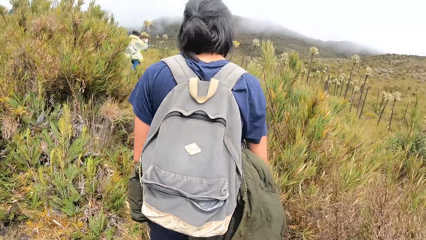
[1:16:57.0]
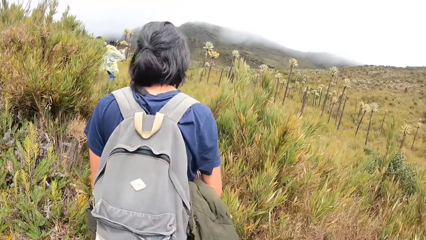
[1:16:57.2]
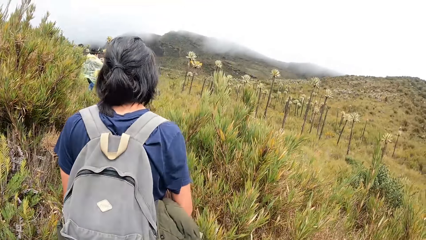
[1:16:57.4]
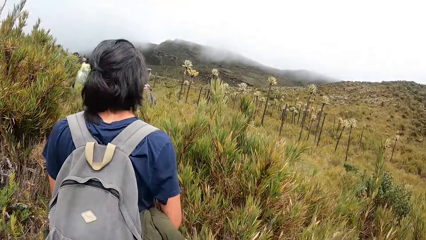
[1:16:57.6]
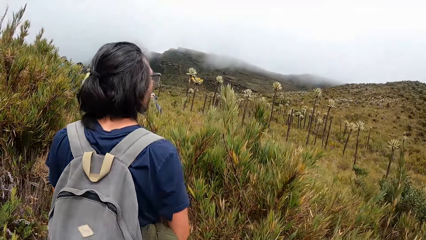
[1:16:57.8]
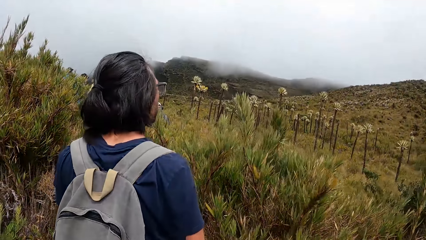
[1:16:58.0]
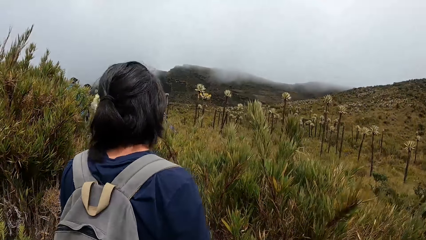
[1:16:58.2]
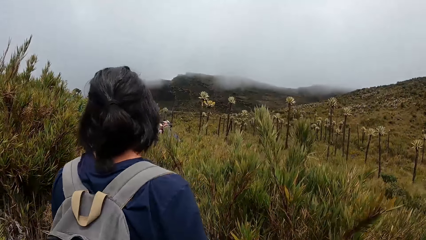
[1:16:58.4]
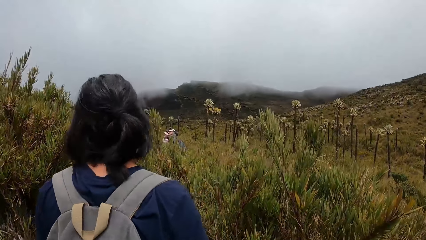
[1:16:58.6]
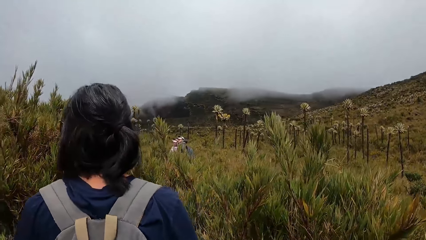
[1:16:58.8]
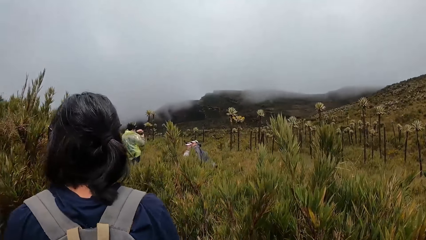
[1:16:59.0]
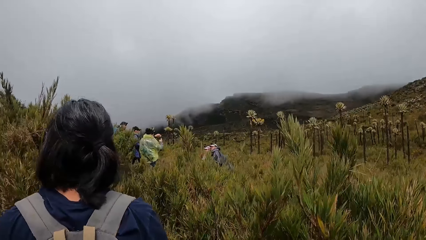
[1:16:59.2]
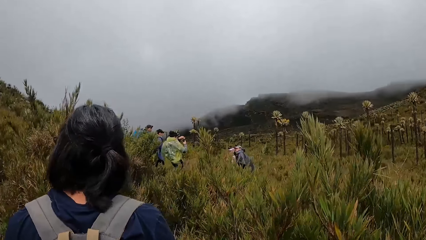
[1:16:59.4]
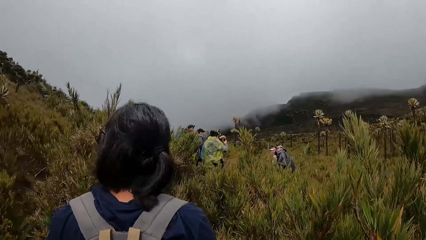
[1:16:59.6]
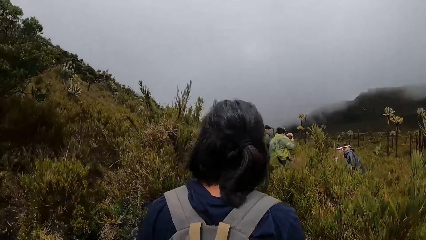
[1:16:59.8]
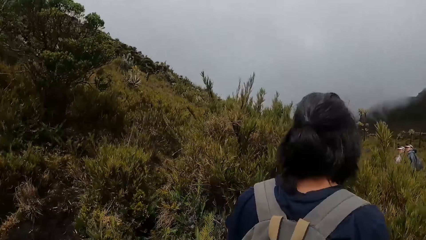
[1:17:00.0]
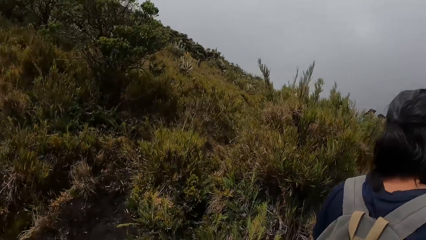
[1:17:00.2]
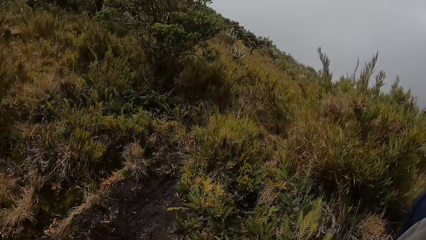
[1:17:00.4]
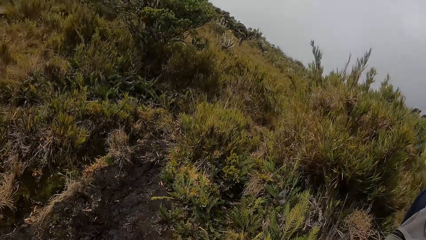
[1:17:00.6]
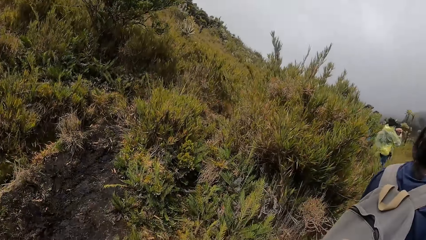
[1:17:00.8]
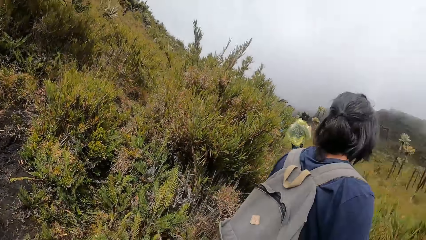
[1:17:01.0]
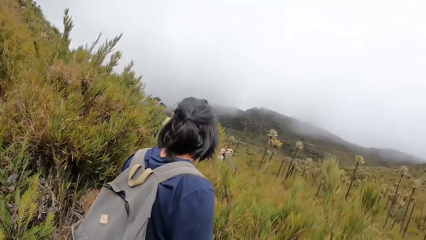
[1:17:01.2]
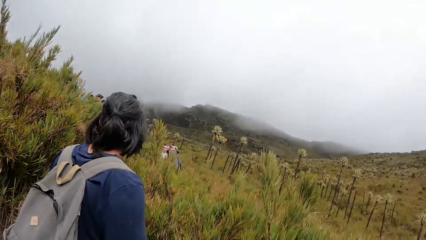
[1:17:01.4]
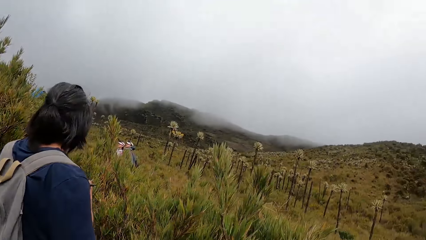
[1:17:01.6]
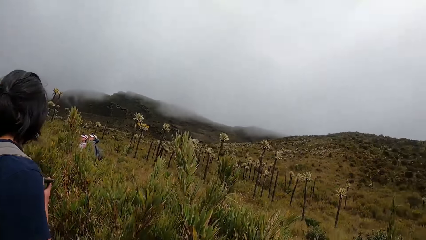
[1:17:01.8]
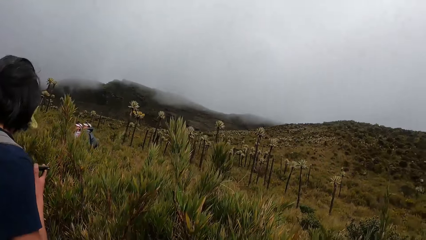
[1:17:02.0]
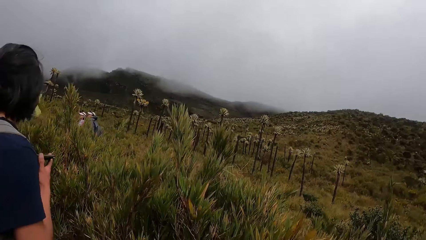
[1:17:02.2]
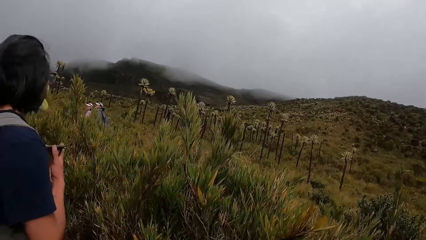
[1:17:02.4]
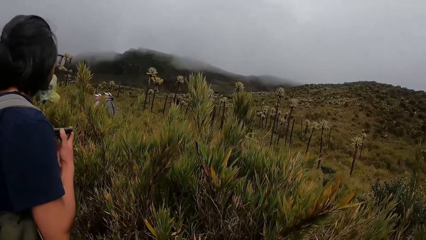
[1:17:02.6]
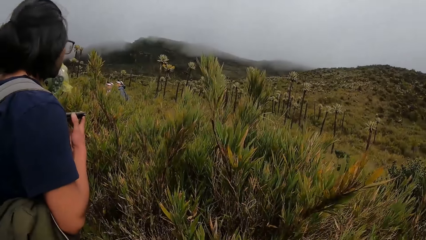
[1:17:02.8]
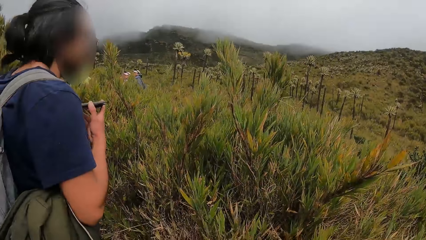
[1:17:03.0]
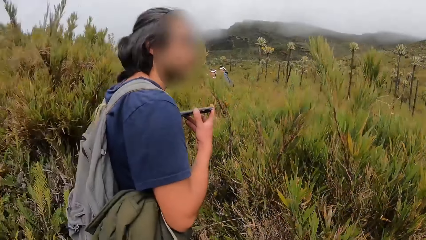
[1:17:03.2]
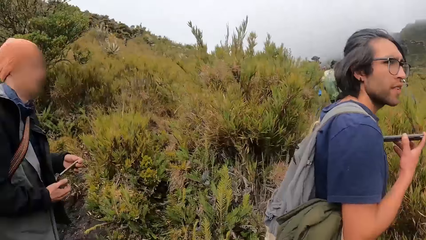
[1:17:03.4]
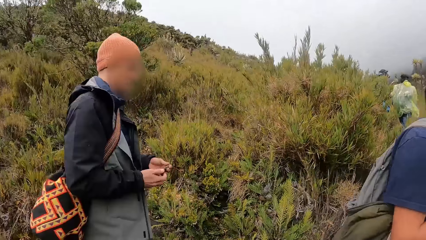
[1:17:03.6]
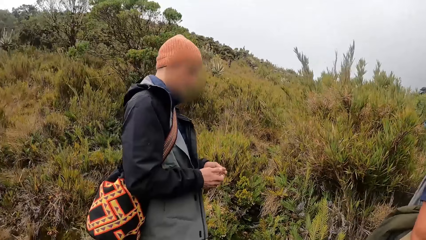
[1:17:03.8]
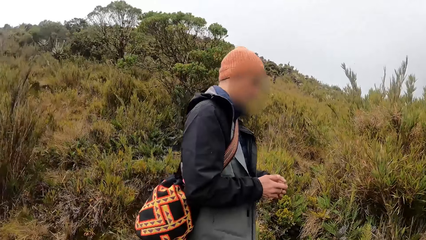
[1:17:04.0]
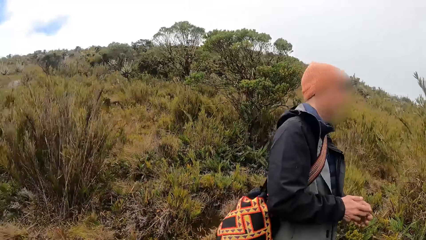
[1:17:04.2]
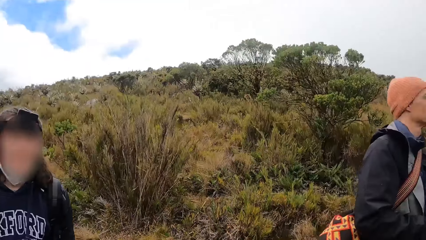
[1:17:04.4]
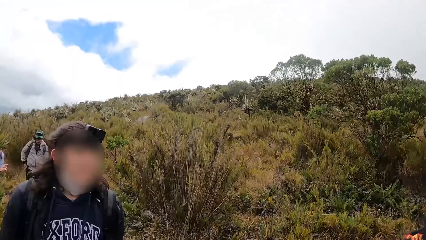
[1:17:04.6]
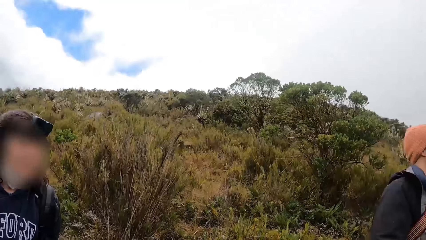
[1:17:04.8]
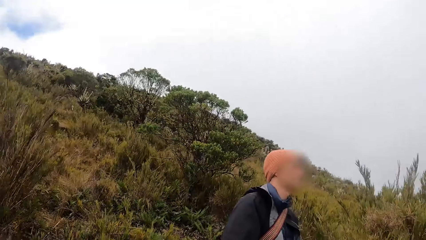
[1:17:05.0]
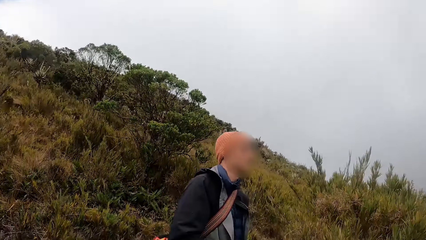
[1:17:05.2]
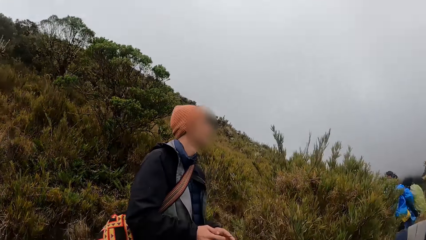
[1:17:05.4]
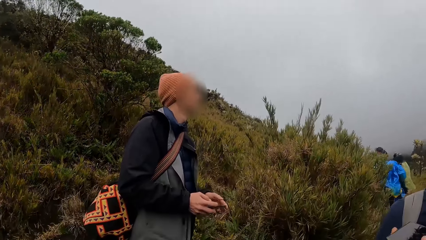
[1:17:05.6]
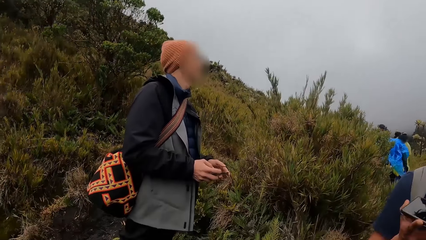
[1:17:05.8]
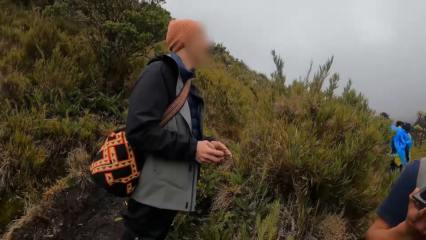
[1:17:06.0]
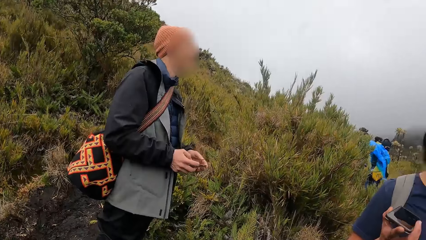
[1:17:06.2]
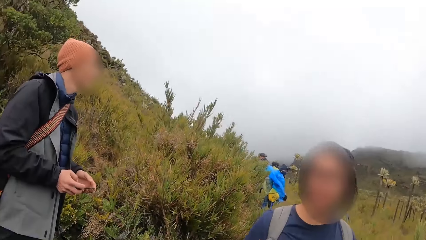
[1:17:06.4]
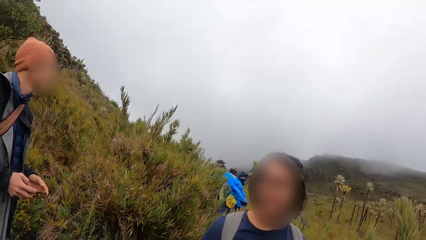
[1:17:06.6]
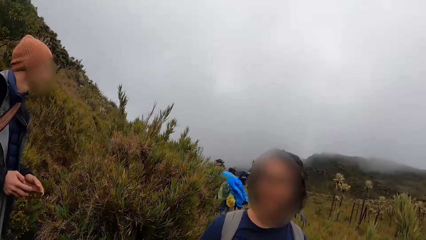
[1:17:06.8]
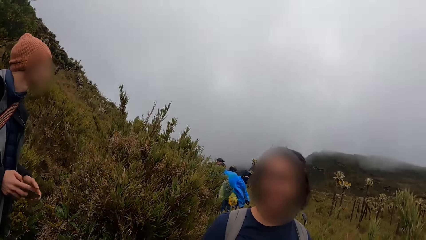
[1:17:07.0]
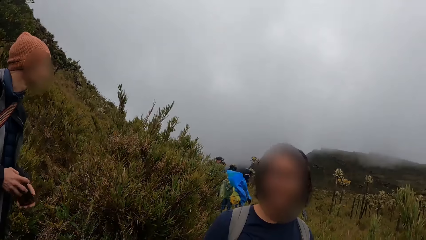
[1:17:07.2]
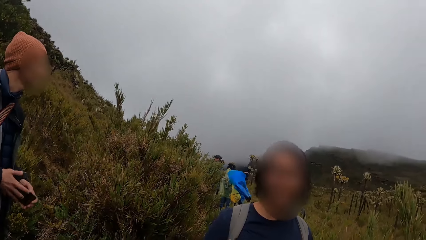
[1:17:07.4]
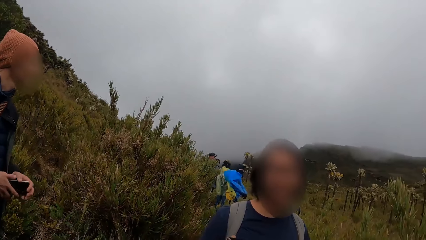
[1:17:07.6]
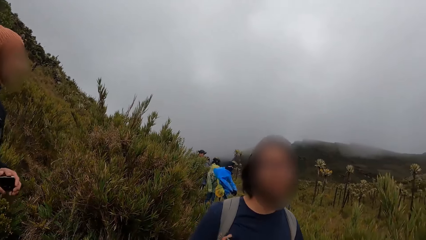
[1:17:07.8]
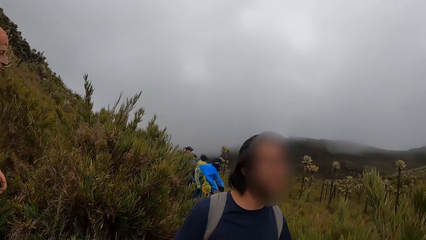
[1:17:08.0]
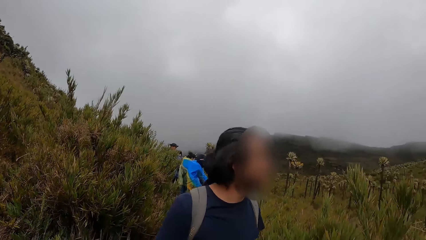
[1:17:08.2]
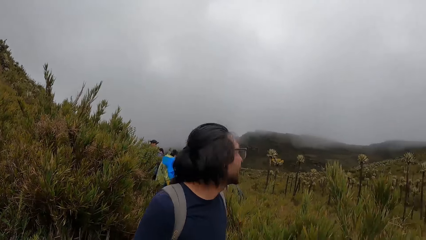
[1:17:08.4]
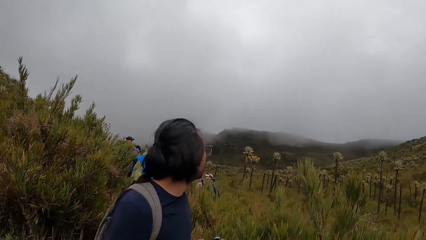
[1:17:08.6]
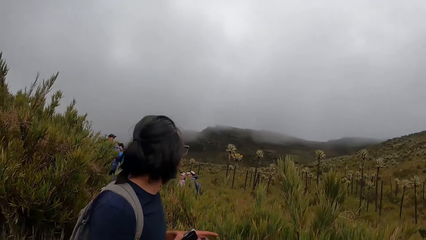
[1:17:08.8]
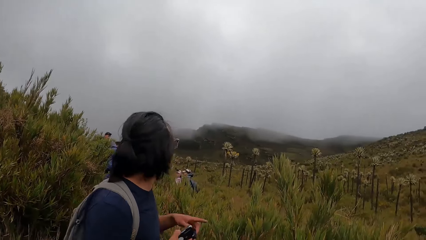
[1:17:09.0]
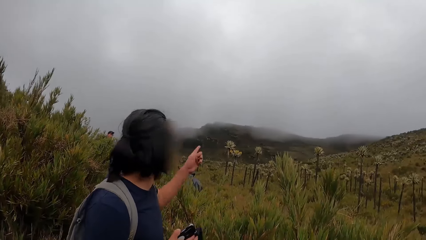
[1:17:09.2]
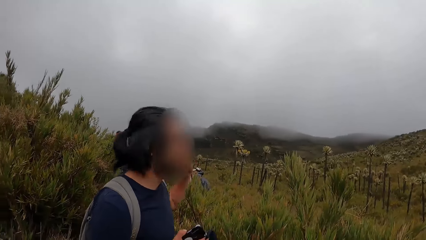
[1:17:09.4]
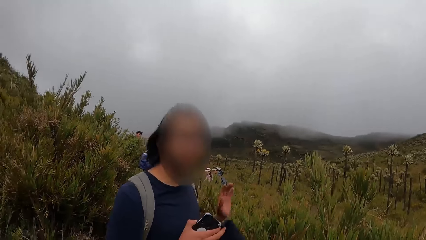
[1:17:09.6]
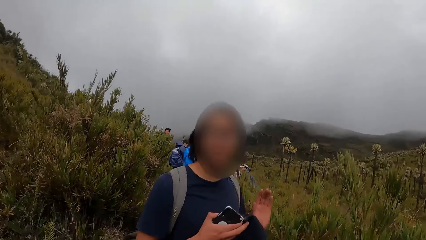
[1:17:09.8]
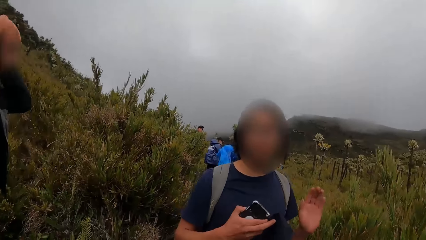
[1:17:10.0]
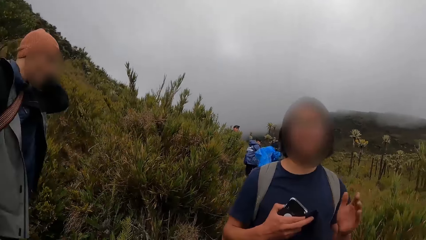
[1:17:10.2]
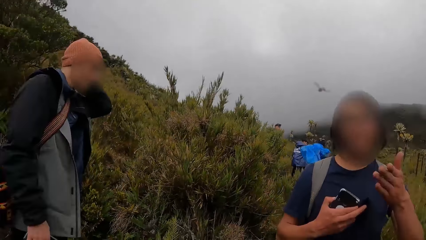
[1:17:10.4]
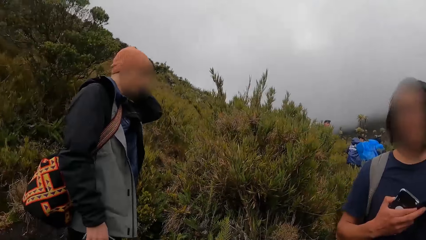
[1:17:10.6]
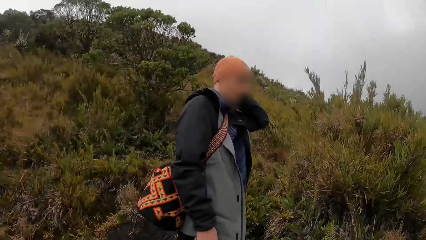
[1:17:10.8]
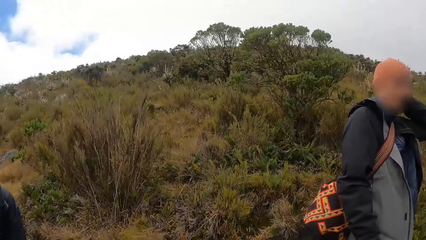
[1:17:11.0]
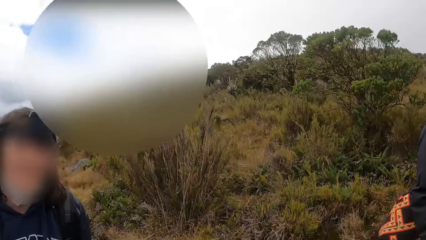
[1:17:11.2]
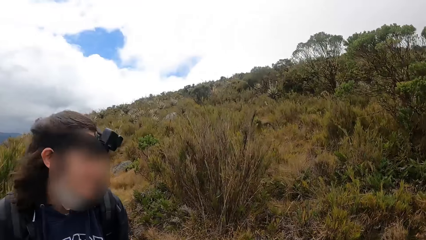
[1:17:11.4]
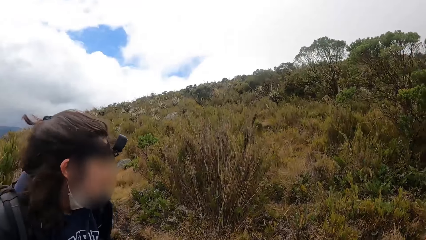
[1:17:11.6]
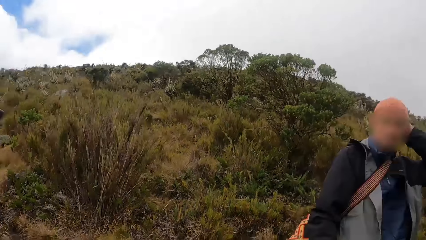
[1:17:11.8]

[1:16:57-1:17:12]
The camera wearer moves around. They look around. A man holds a phone in both hands. The man adjusts his cap on his head with his left hand. The man gestures to the camera wearer. The camera wearer looks around.
